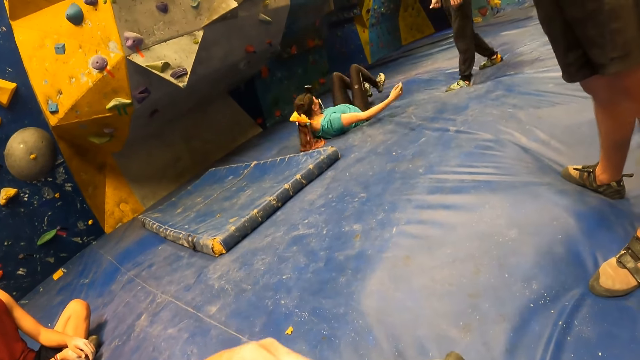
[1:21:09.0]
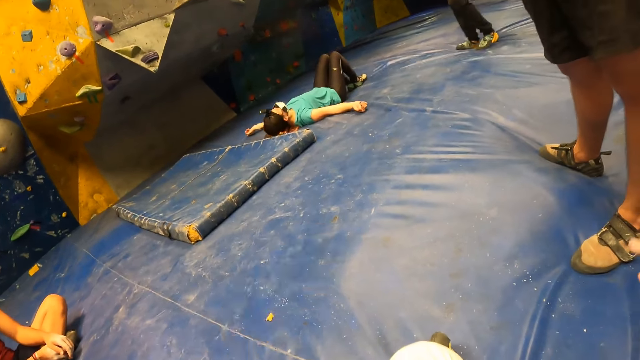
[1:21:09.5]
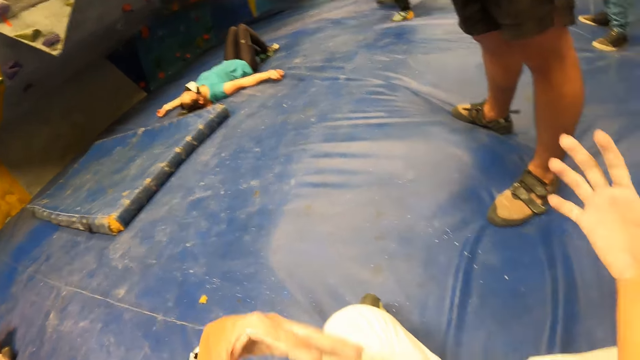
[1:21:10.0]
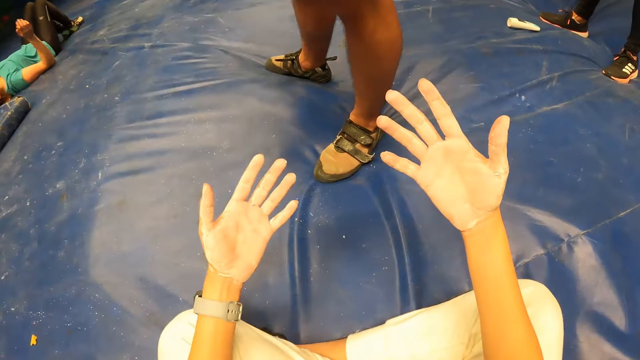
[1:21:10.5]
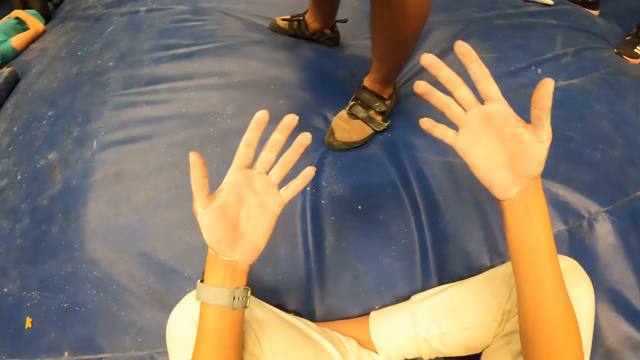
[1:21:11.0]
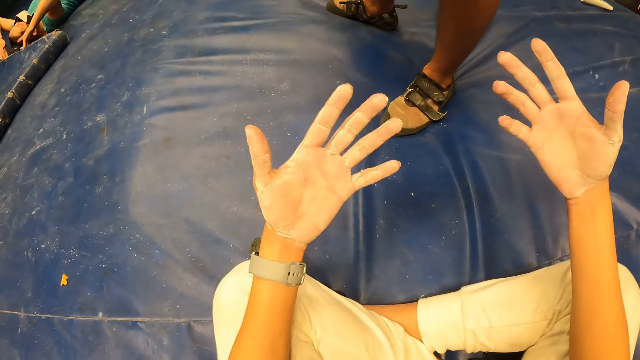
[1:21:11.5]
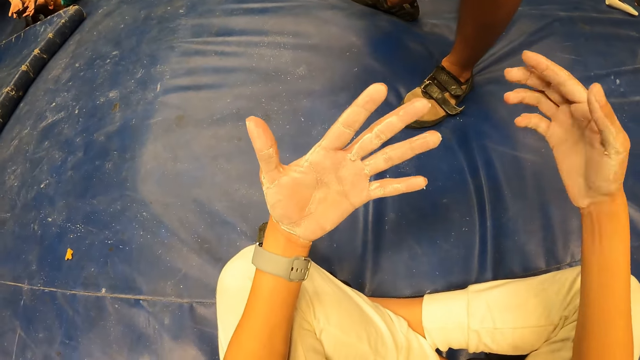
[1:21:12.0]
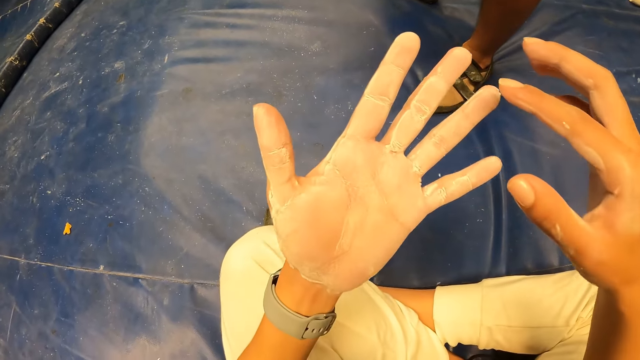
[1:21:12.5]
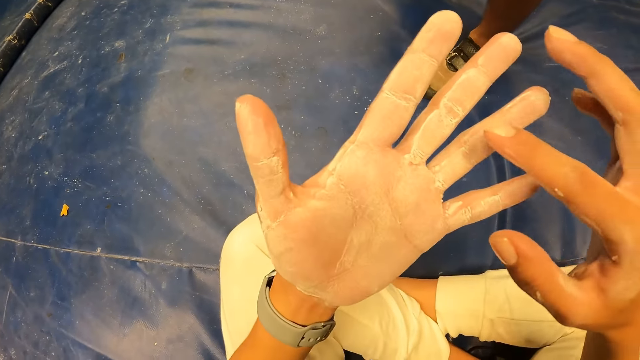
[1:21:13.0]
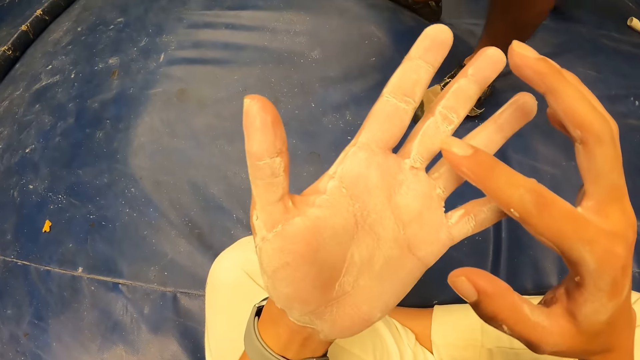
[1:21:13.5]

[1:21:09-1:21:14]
The camera wearer looks at the hand. They touch the palm of the hand.

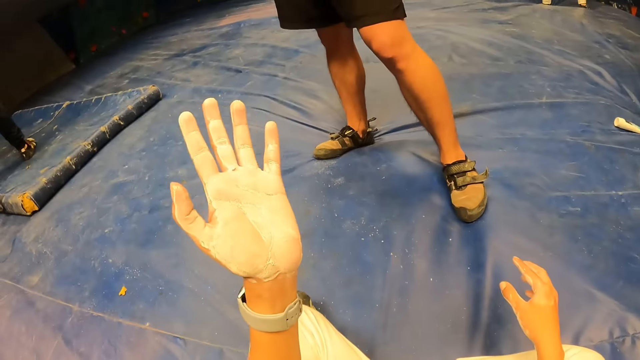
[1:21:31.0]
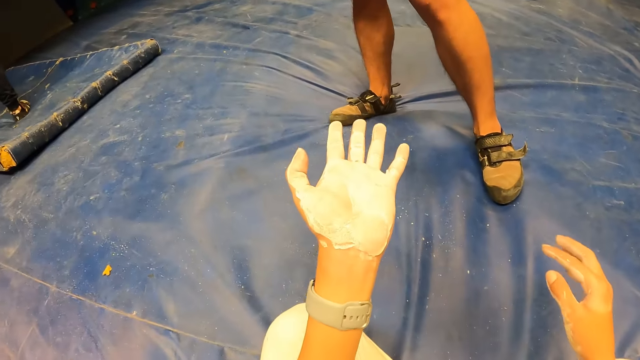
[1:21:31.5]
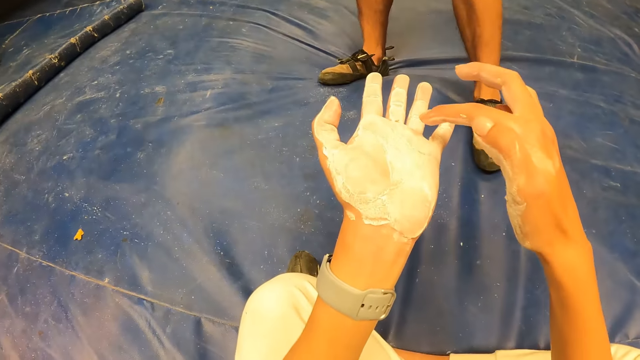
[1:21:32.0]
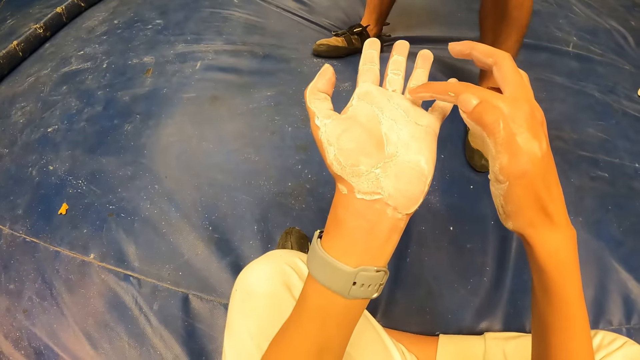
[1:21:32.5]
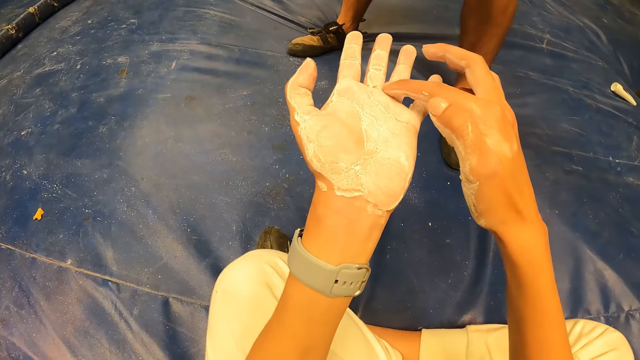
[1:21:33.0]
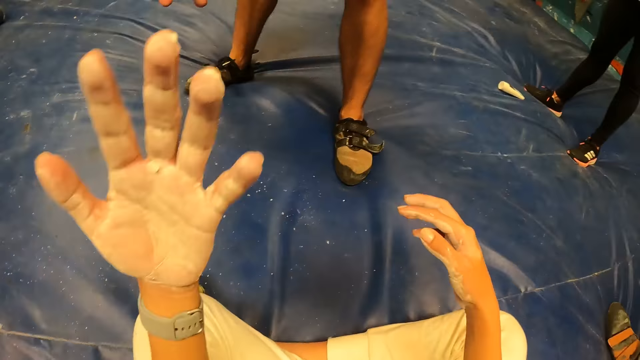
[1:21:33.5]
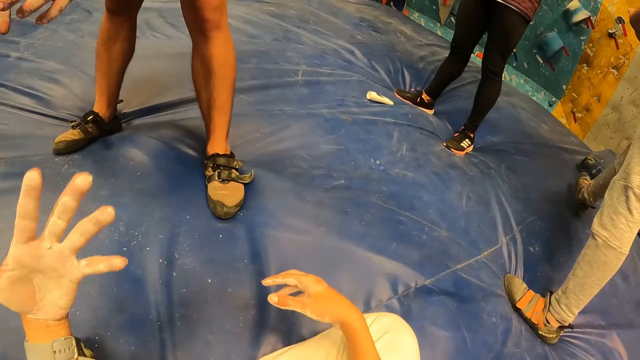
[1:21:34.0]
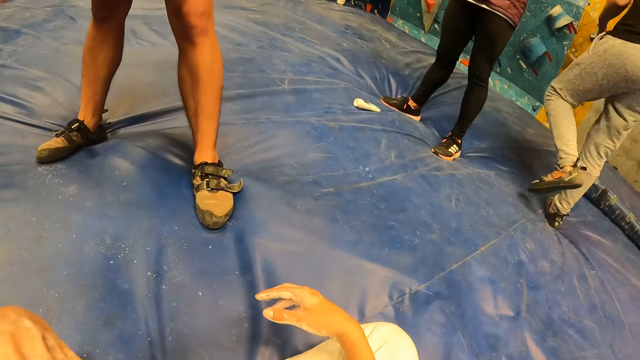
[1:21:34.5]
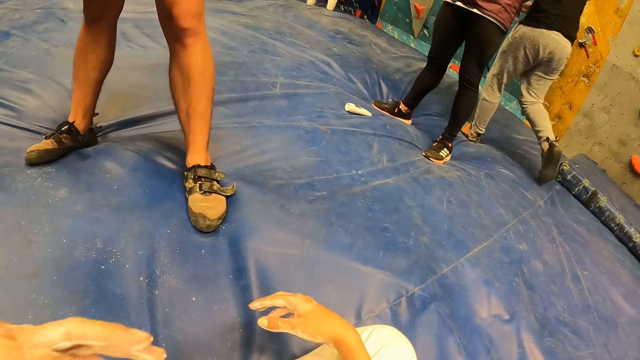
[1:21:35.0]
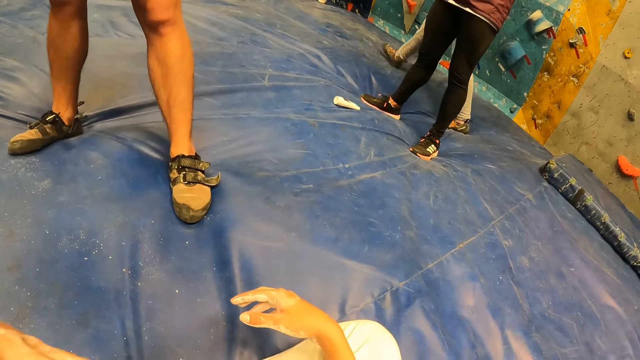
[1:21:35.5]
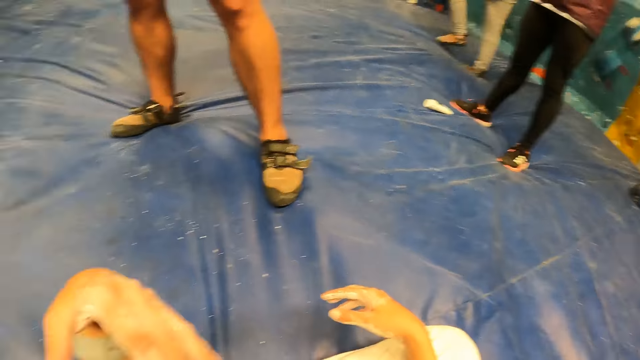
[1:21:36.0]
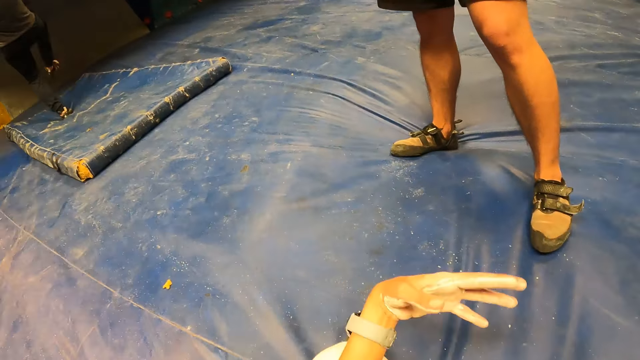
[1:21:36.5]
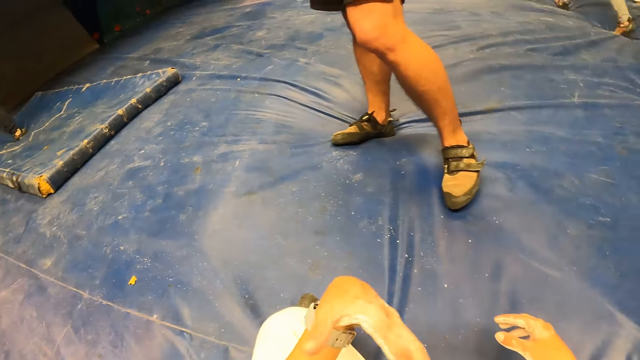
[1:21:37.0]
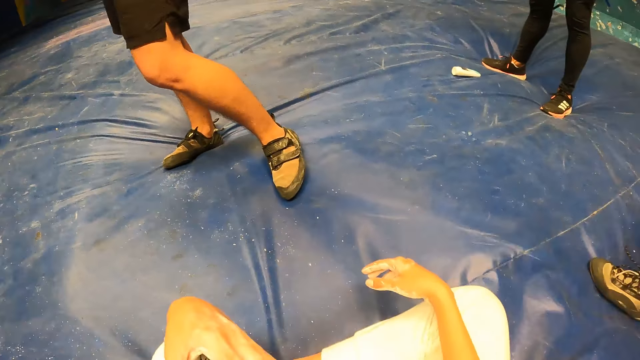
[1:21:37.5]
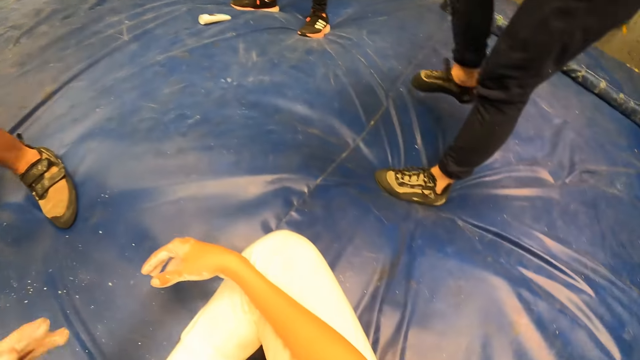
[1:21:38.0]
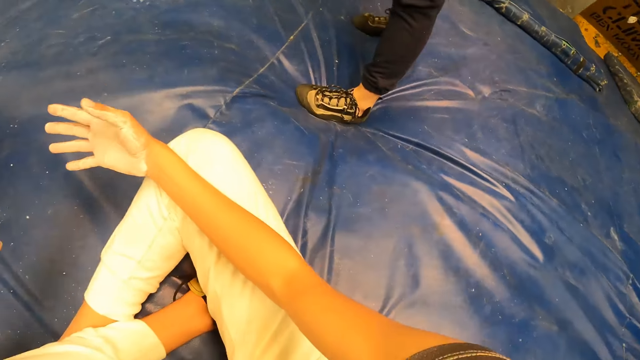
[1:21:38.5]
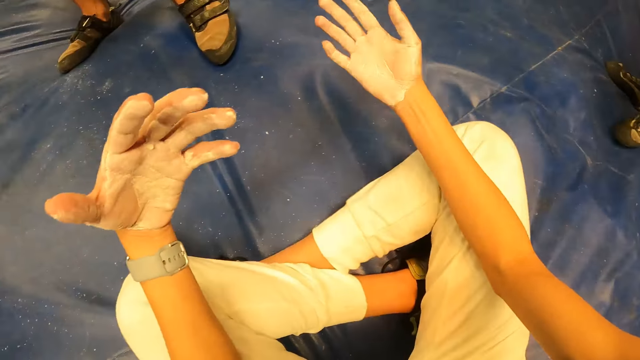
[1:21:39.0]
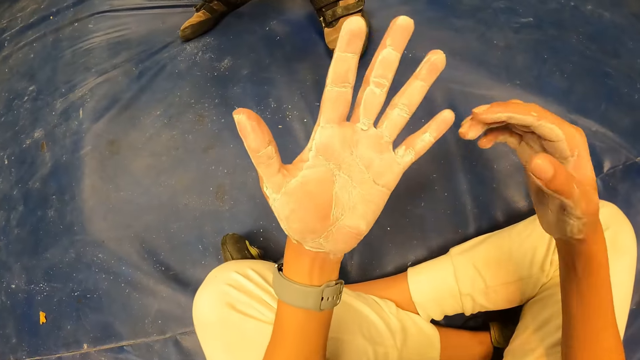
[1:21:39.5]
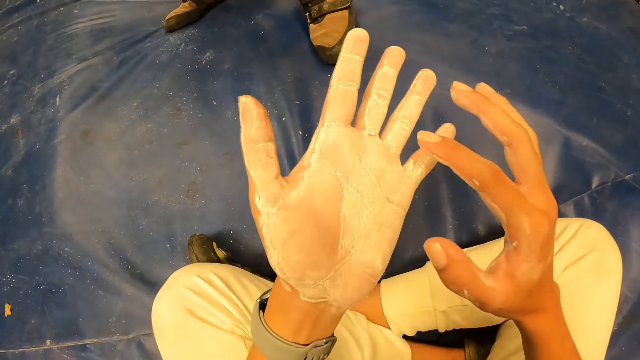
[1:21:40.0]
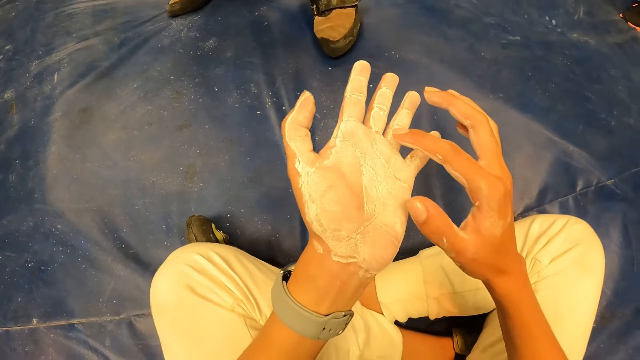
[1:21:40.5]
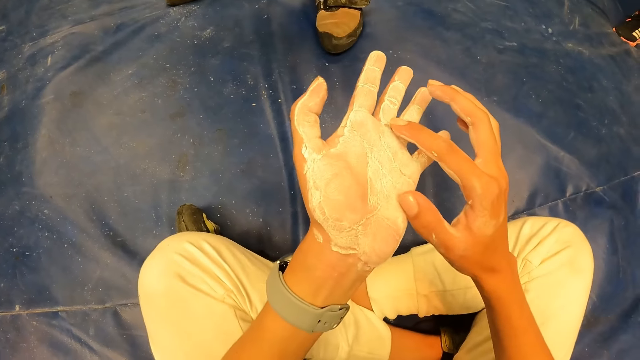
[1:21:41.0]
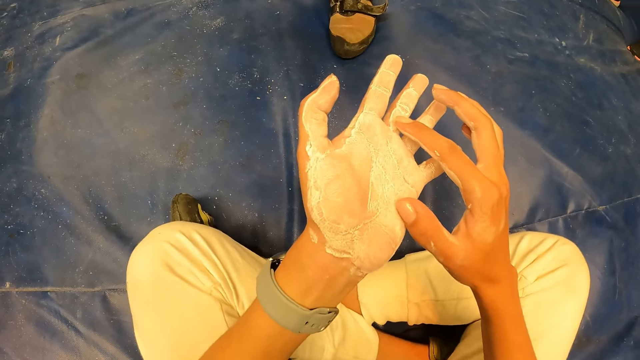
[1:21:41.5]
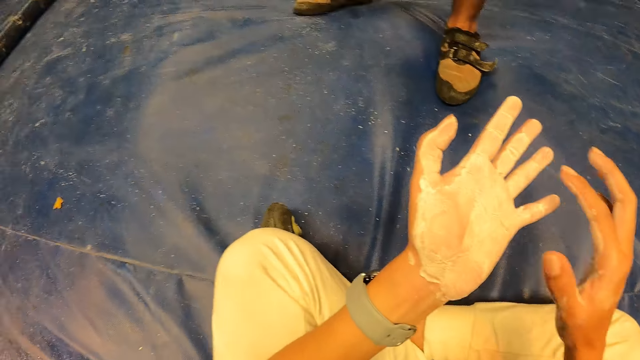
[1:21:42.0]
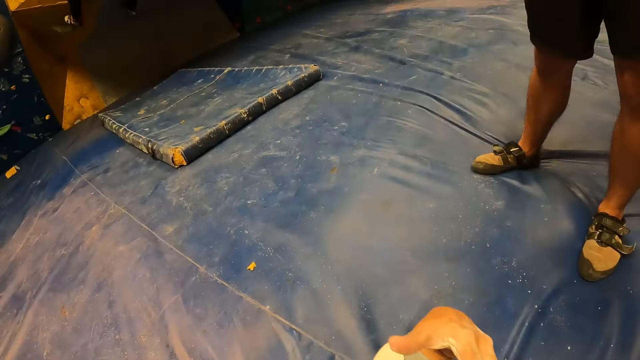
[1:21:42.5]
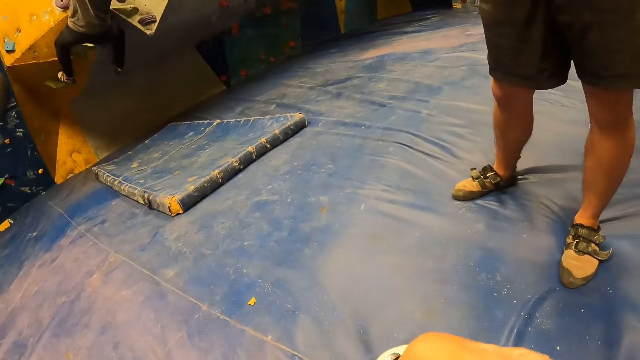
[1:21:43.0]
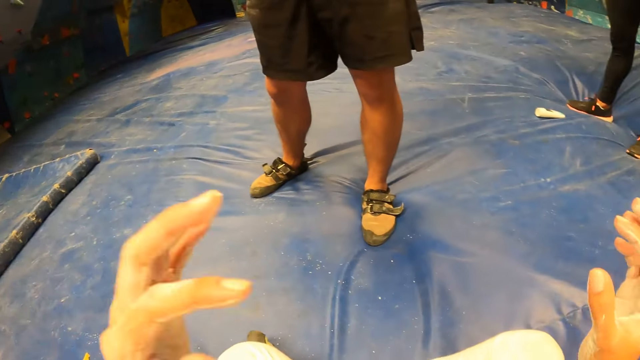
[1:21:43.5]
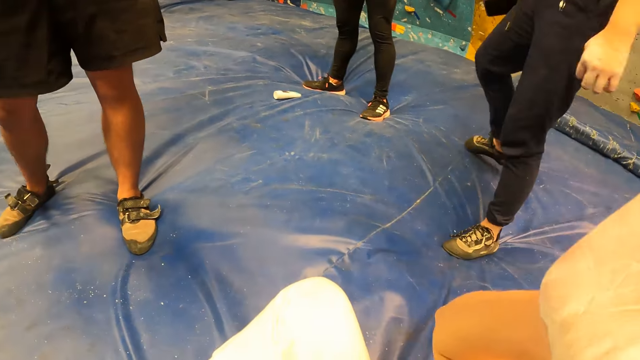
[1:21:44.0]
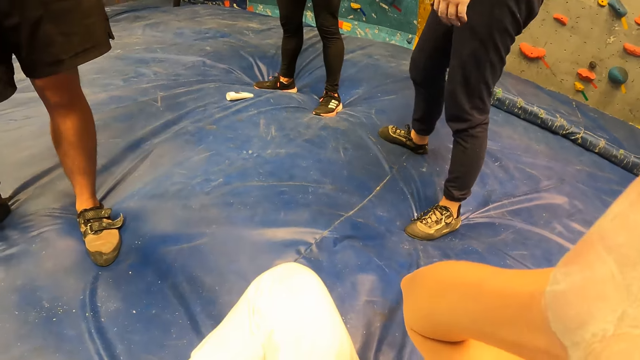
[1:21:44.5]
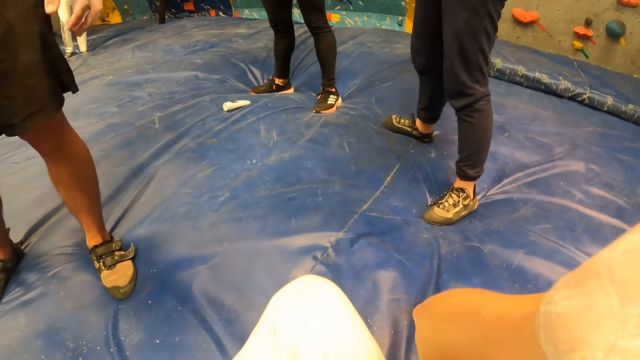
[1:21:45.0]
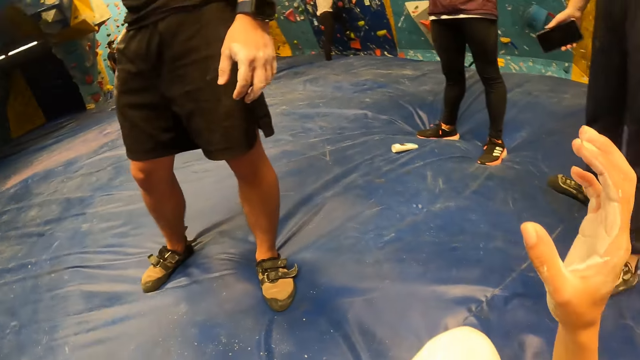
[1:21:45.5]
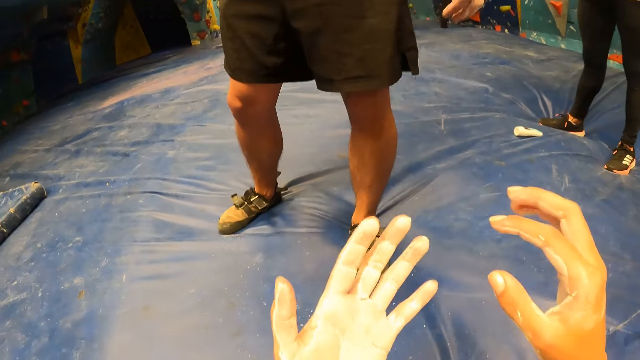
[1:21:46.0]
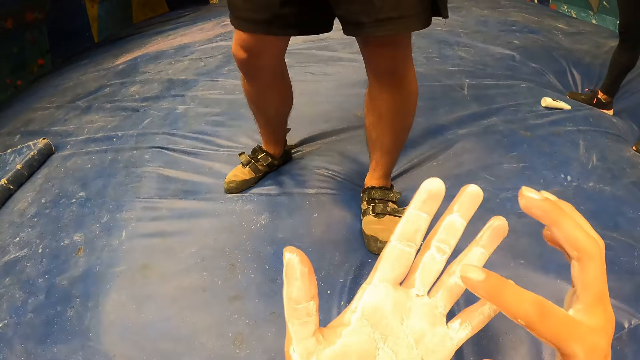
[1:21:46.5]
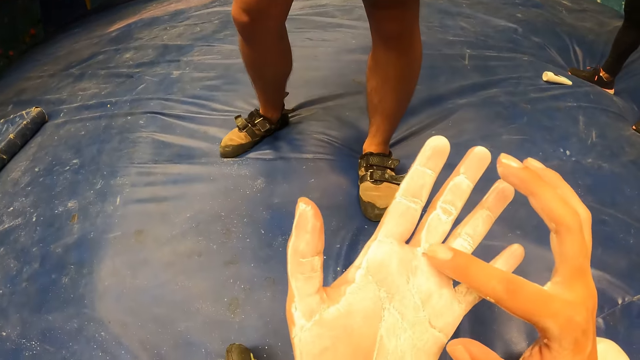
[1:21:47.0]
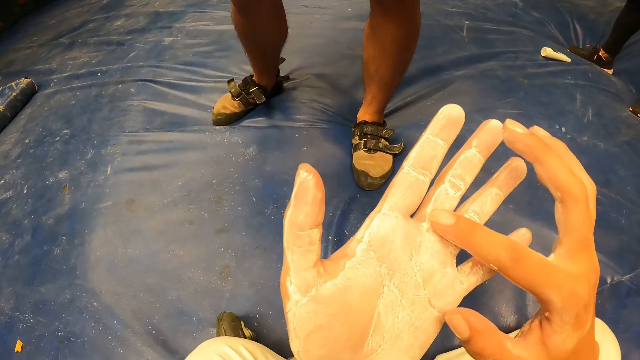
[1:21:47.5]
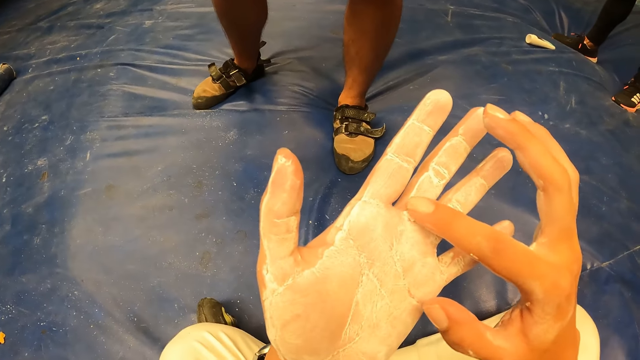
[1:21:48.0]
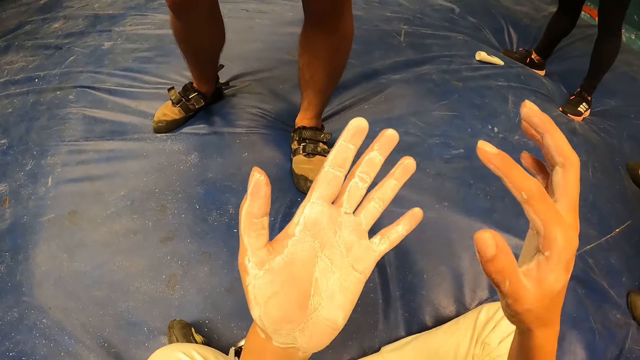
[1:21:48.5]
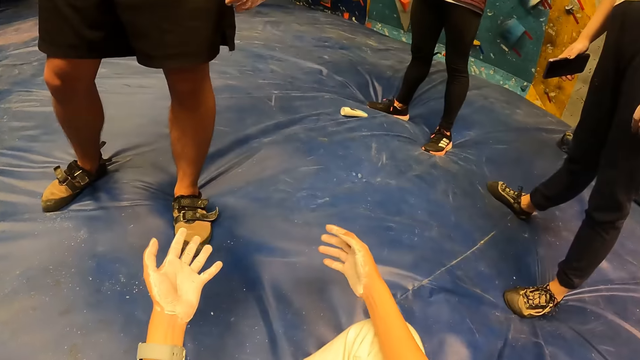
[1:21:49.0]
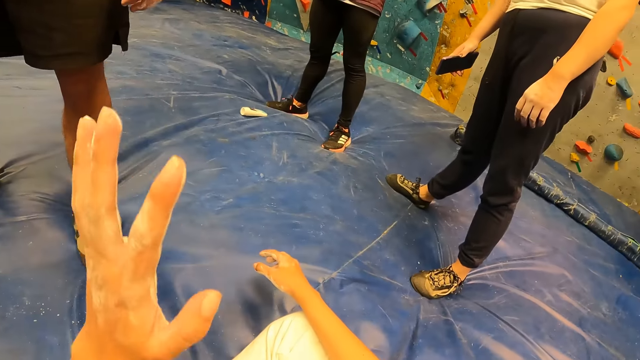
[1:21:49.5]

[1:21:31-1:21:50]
The camera wearer touches the wound on her left hand with her right index finger. She flaps her left hand. She touches the wound on her left hand with her right index finger. She flaps her left hand. She raises both hands towards her head. She stares around the mountain climbing game. She touches the wound on her left hand with her right index finger.
